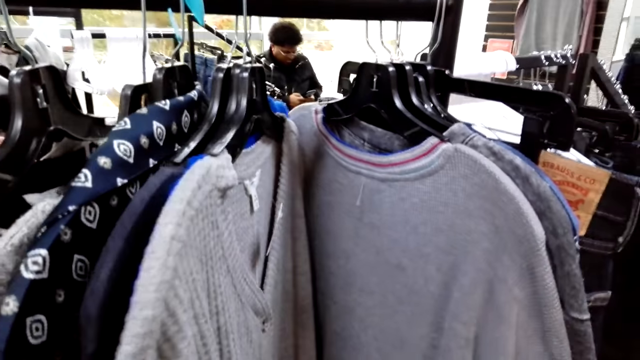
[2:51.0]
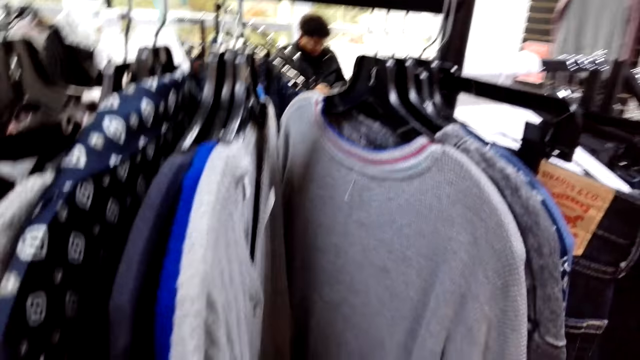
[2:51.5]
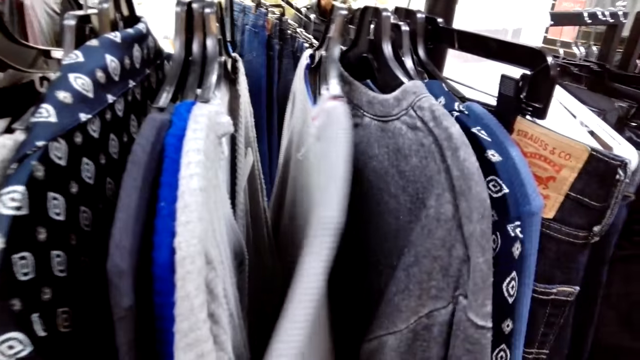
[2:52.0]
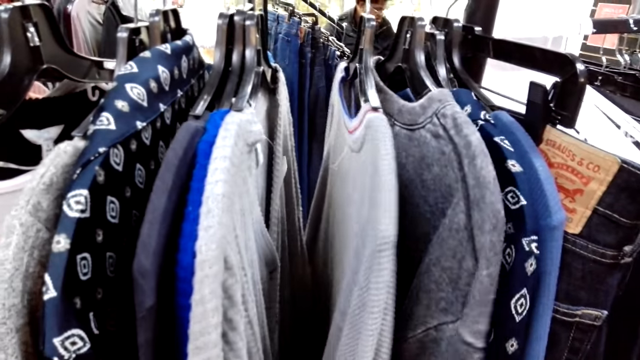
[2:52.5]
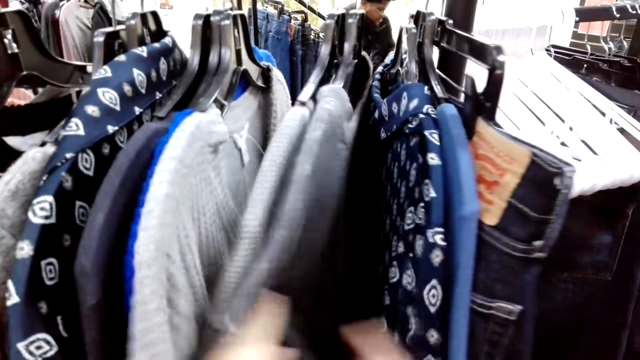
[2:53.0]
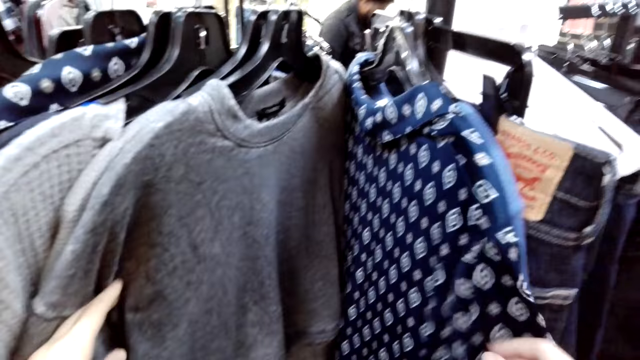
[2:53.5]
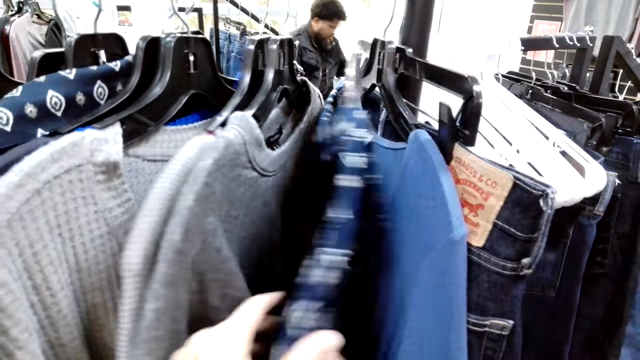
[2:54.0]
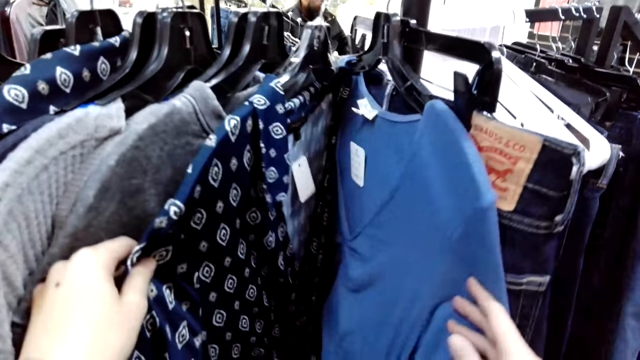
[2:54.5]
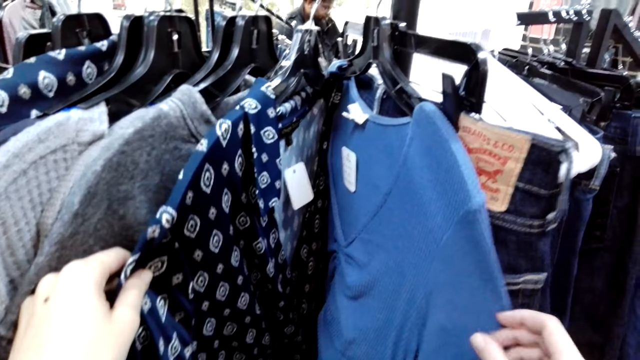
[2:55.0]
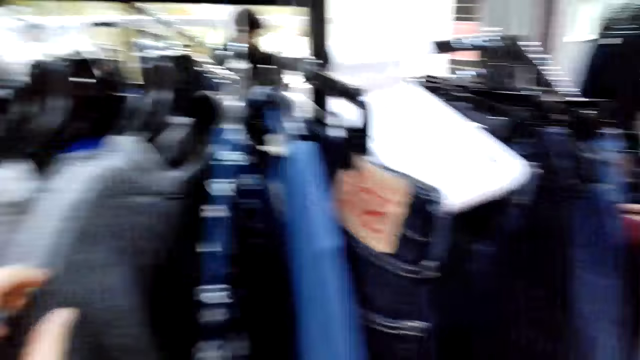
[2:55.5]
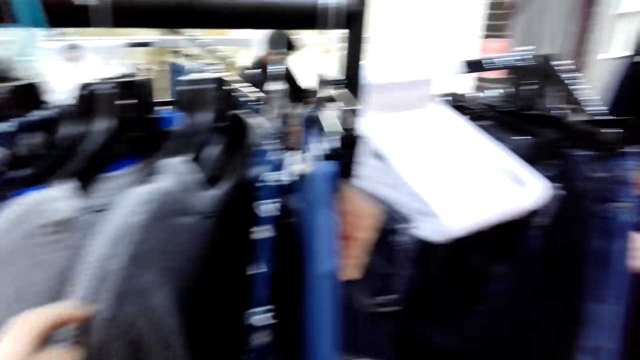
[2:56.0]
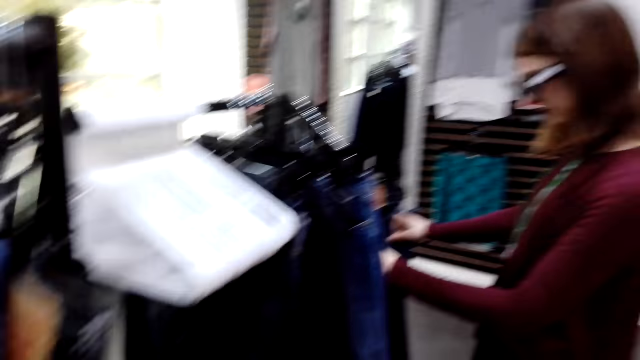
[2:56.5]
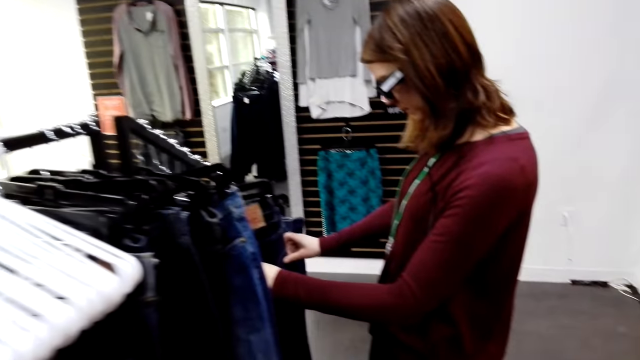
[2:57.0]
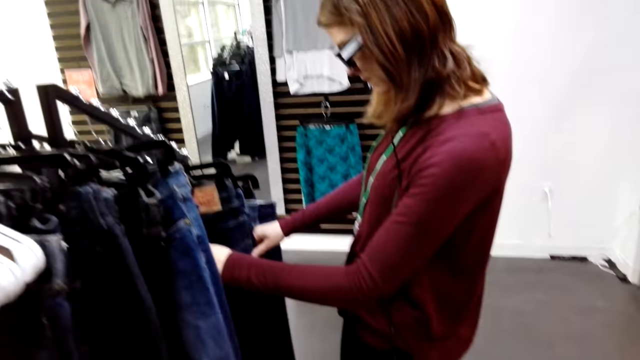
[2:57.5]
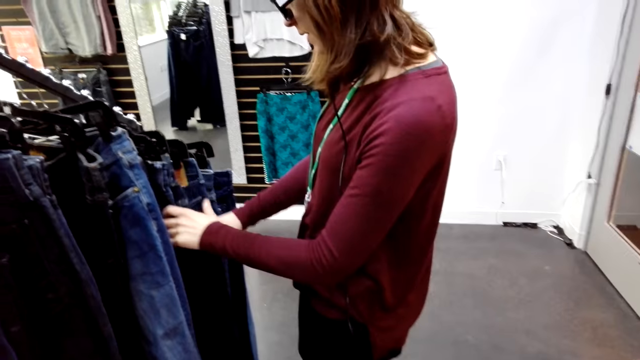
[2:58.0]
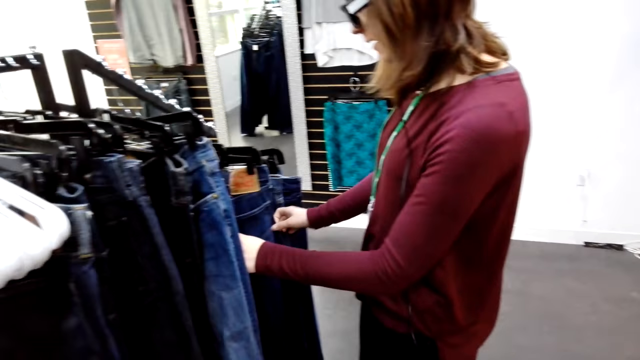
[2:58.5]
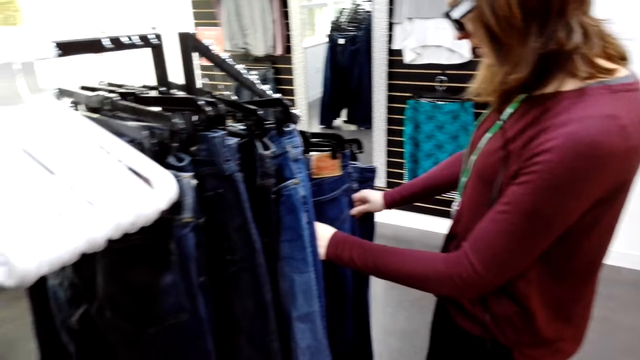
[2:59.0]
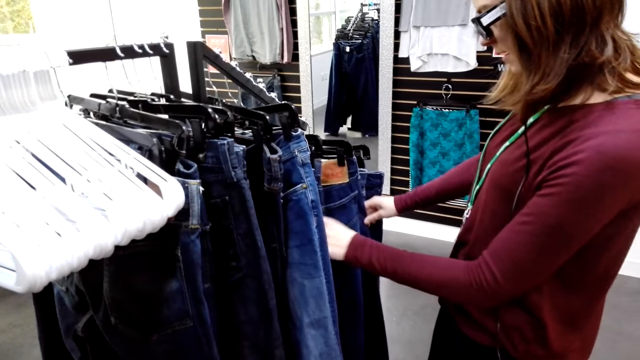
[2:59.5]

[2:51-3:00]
The camera wearer moves the clothes. They look at the clothes. They touch the clothes. They look at the clothes. A woman looks at the trousers. The camera wearer looks at the woman.

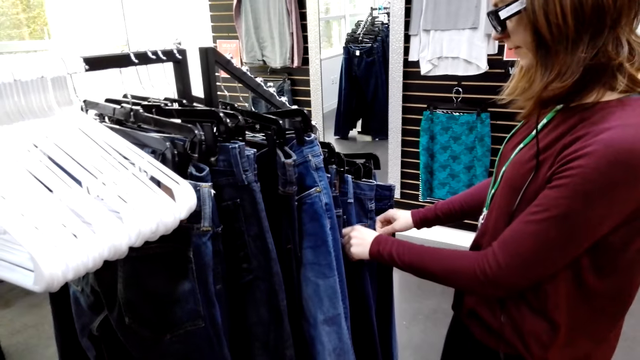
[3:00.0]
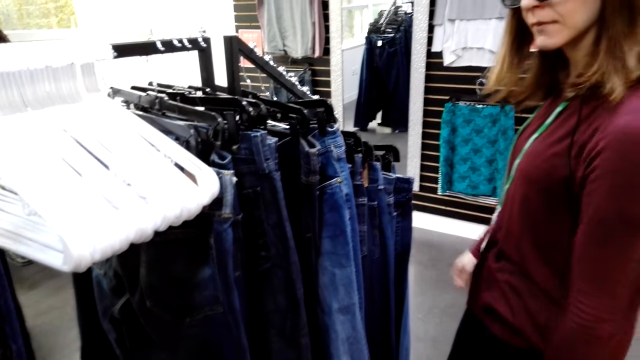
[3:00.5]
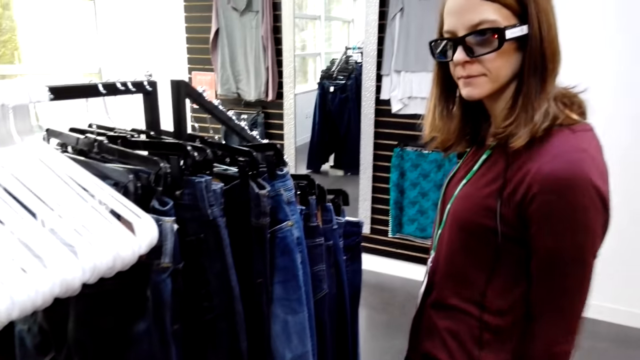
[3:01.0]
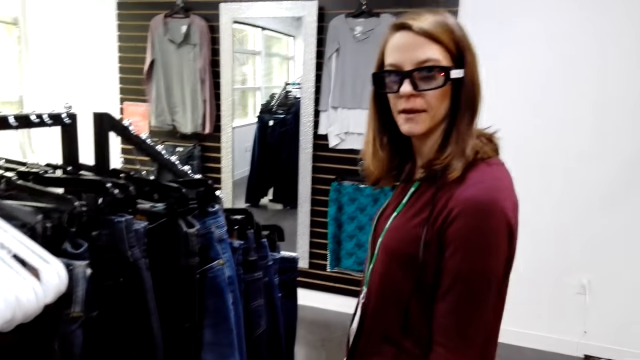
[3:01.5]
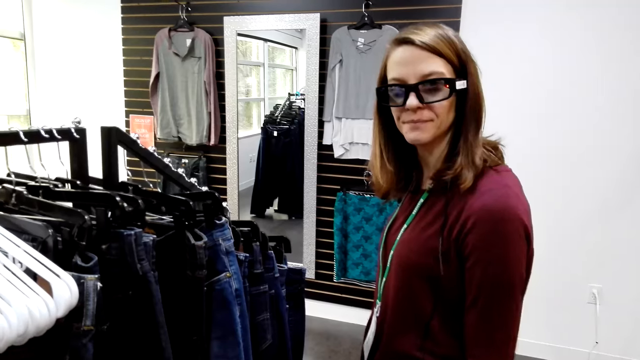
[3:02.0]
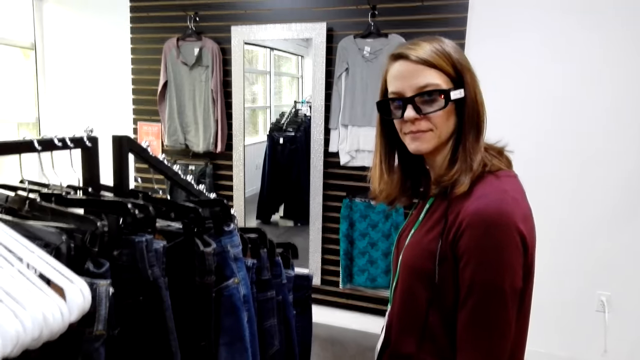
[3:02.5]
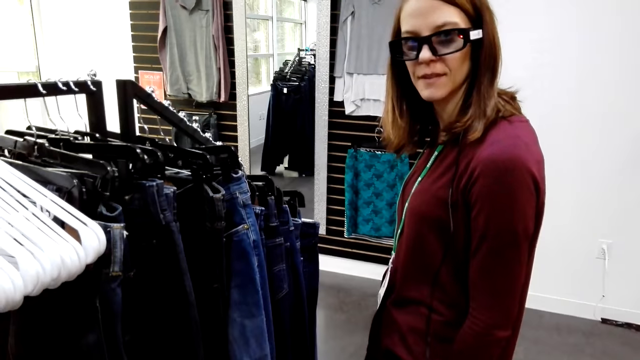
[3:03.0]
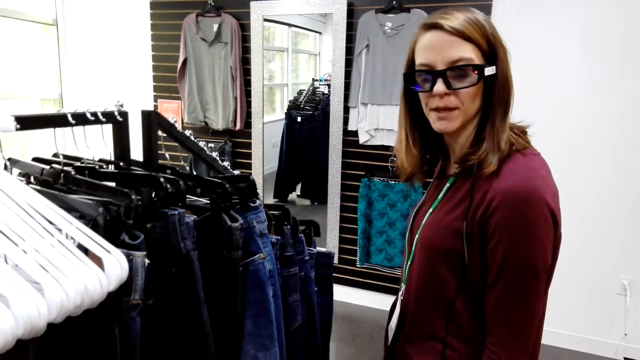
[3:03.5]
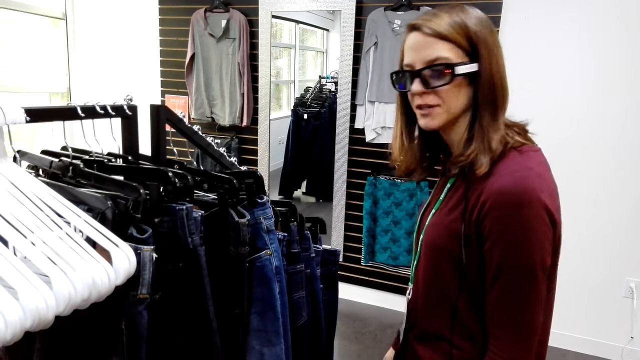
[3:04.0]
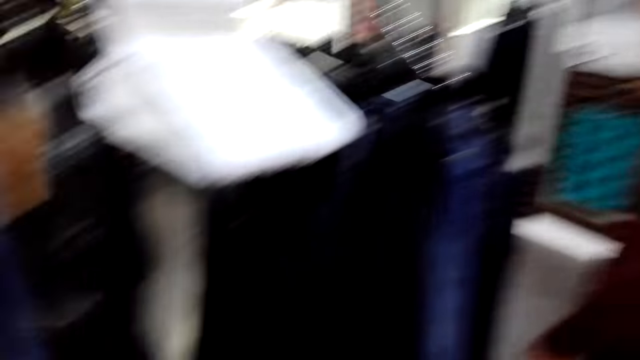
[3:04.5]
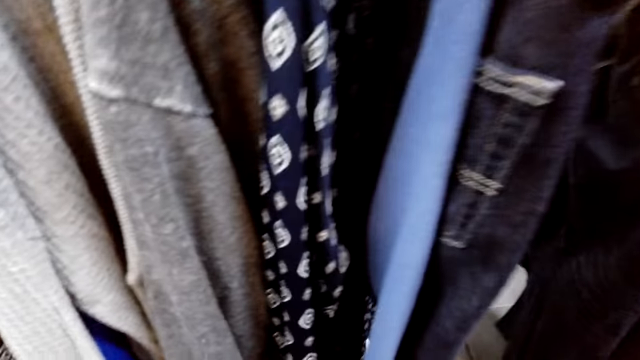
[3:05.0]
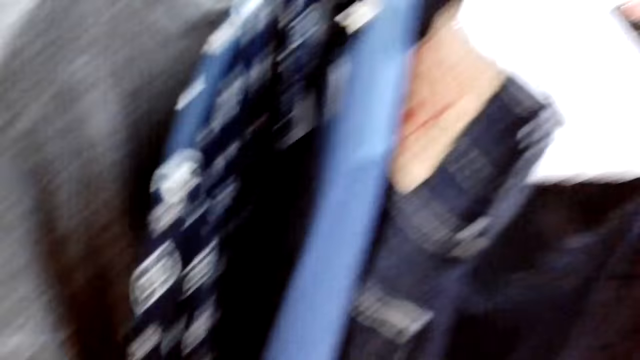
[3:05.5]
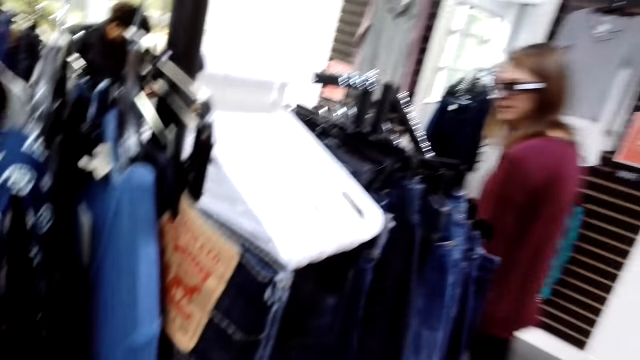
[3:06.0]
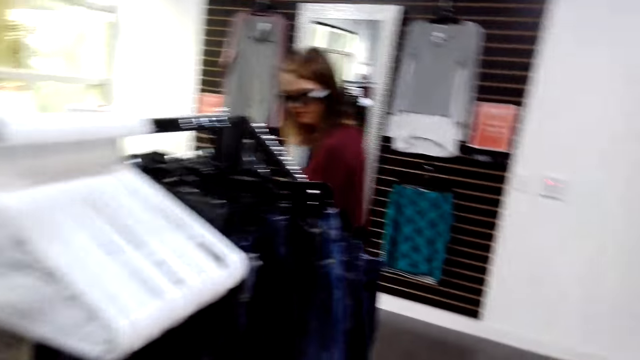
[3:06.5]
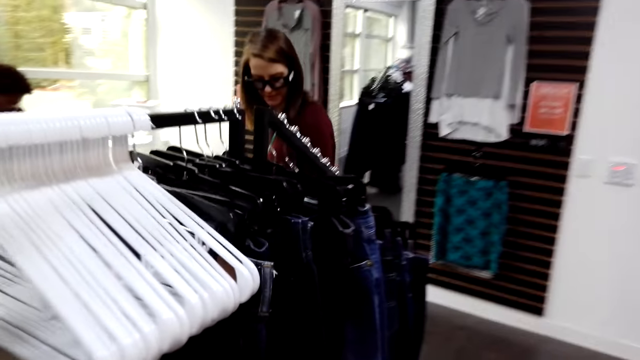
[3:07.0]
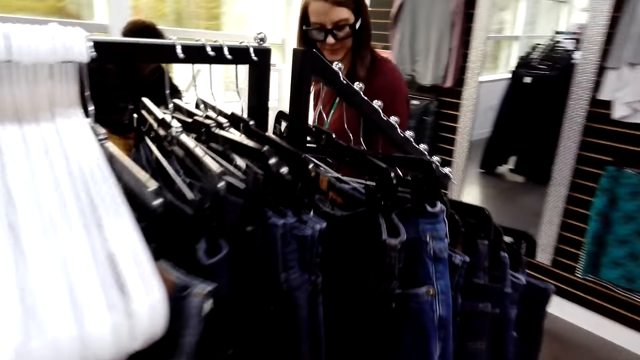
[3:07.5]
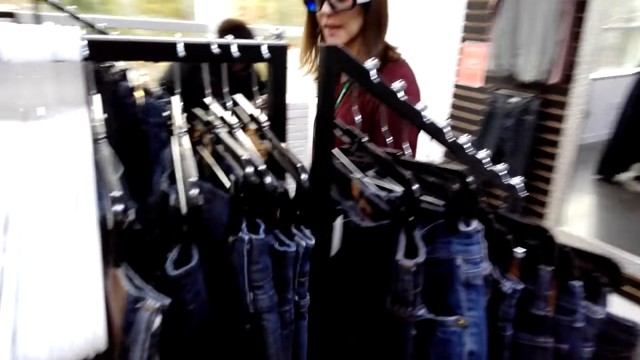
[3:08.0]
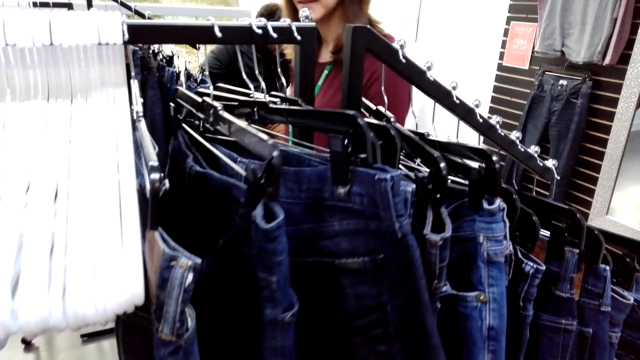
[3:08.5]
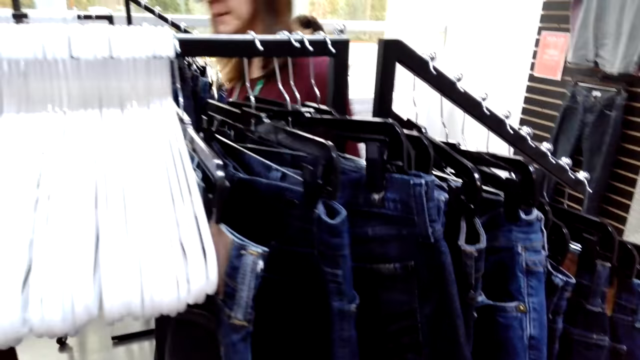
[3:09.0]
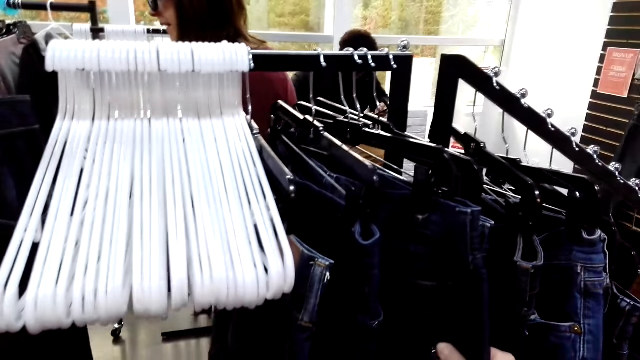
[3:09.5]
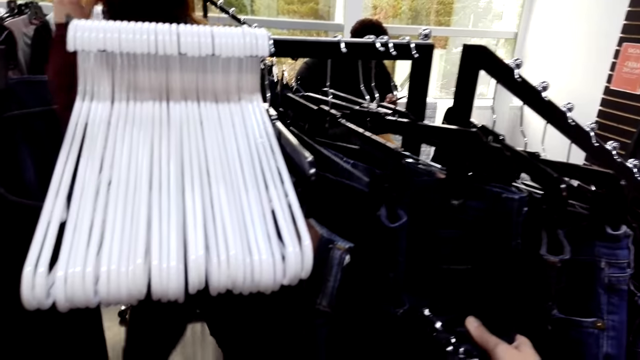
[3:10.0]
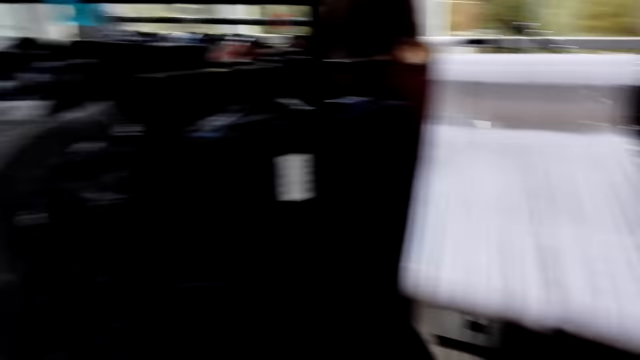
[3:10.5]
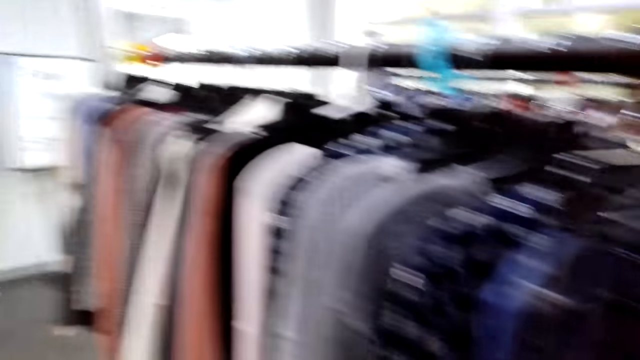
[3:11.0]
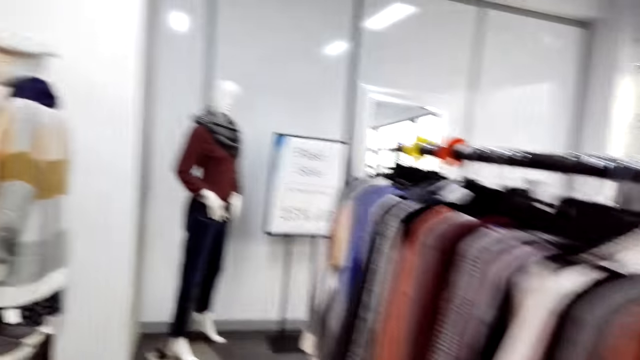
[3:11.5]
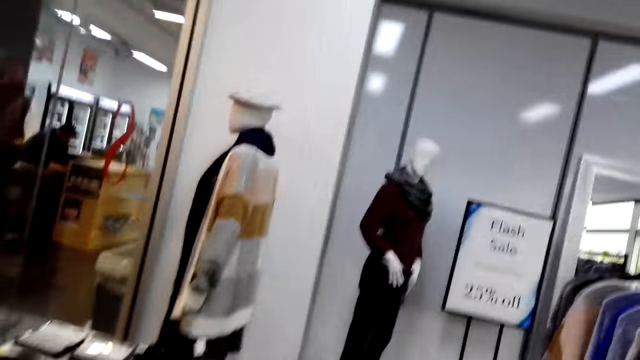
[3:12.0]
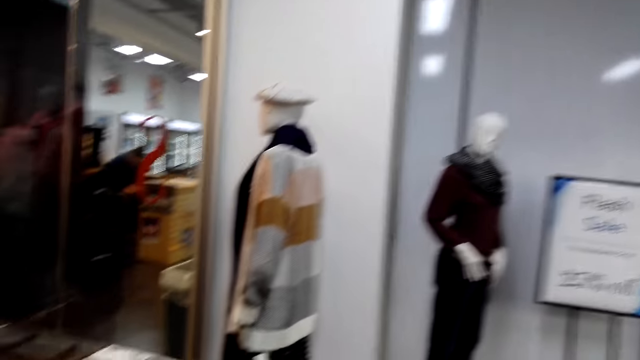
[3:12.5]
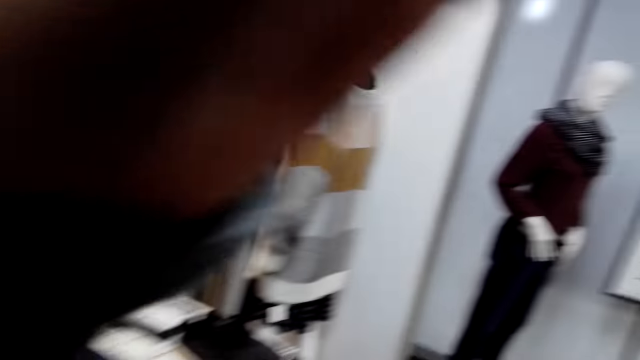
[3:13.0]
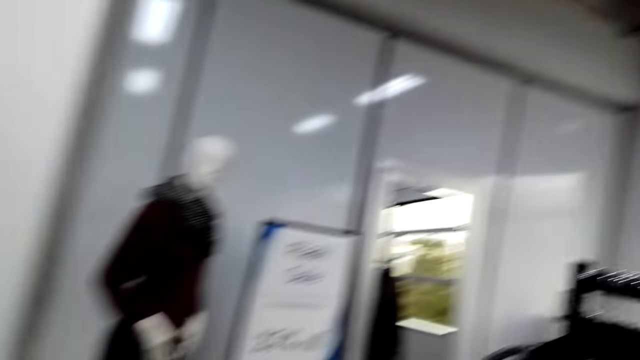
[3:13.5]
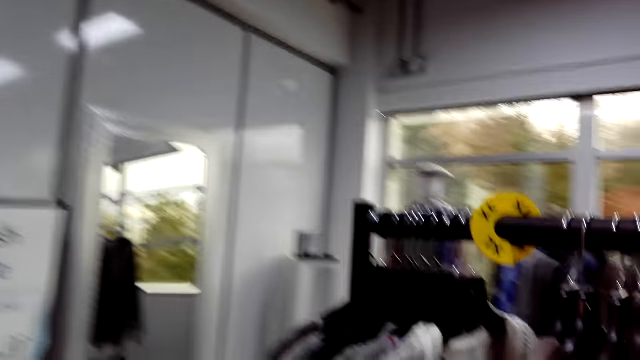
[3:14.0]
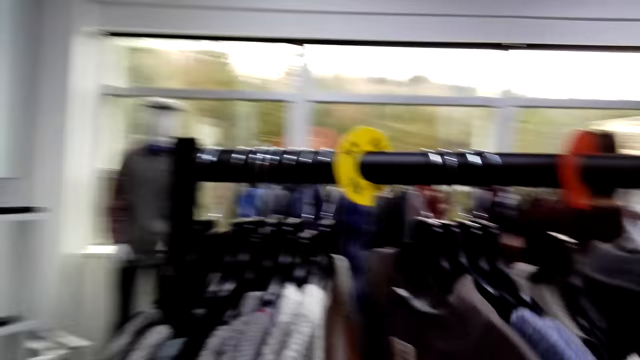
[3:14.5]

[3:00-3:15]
The camera wearer converses with a woman. The woman looks at the camera wearer and responds to the camera wearer. The camera wearer looks at the clothes. The woman walks in the store. The camera wearer touches the trousers. She walks in the store. She looks around. She moves a hand on her face.
